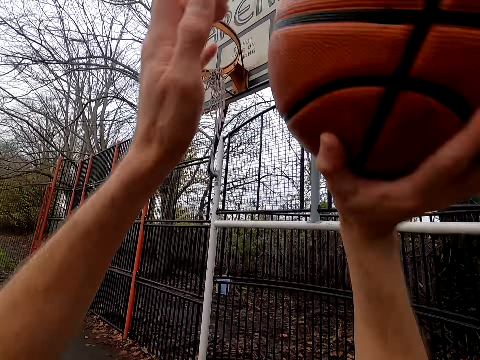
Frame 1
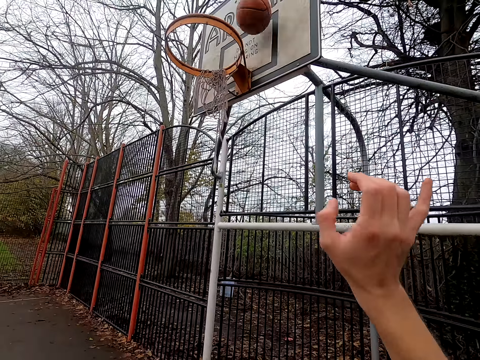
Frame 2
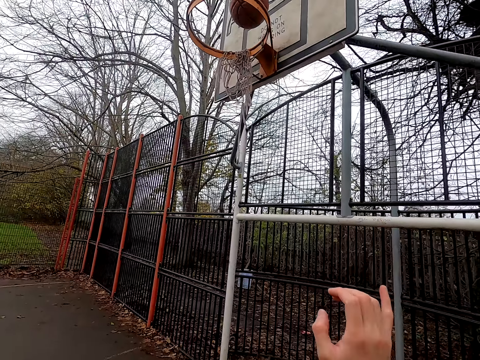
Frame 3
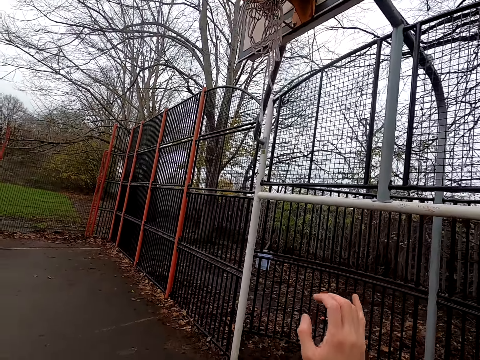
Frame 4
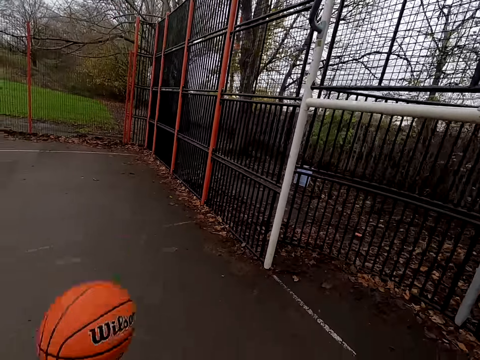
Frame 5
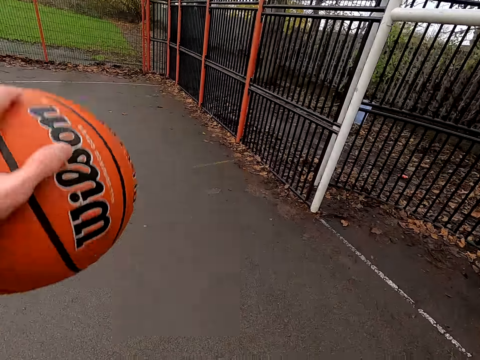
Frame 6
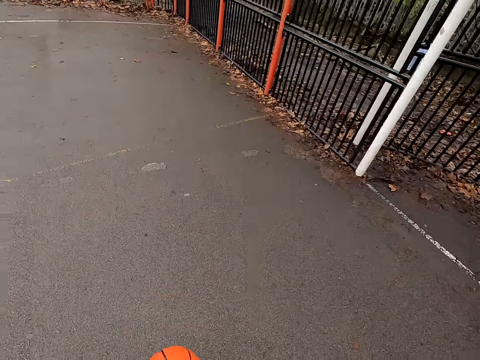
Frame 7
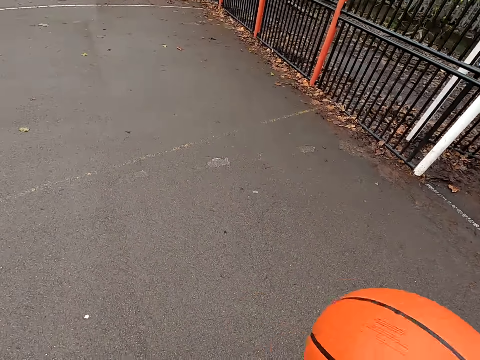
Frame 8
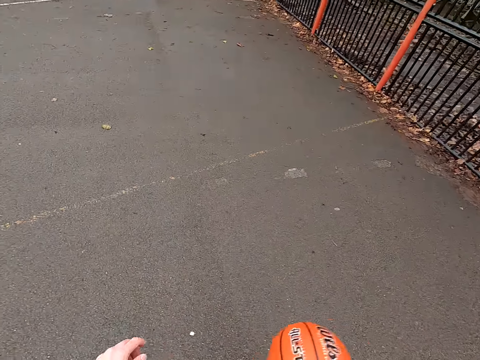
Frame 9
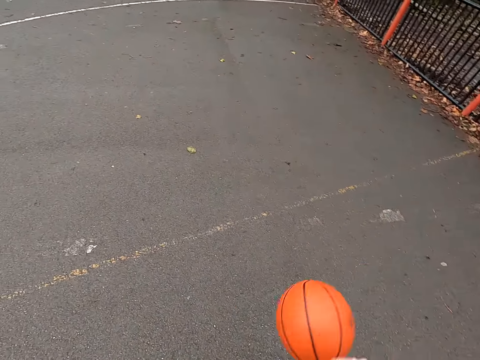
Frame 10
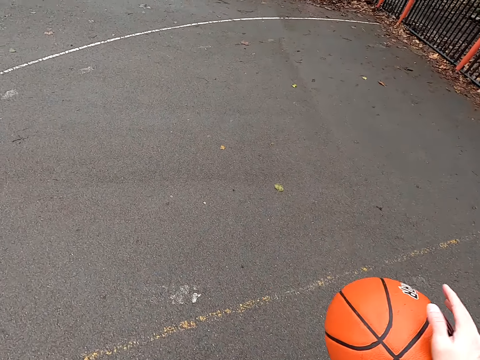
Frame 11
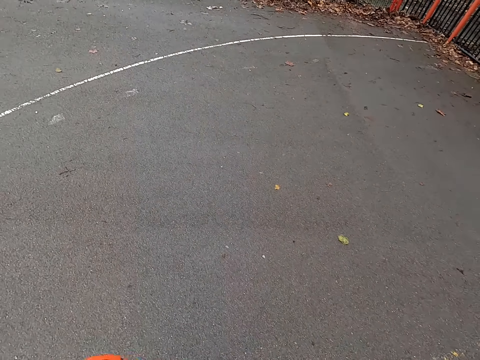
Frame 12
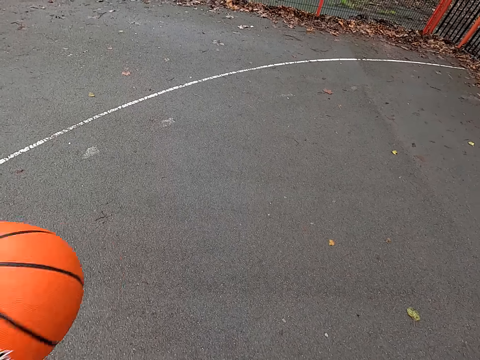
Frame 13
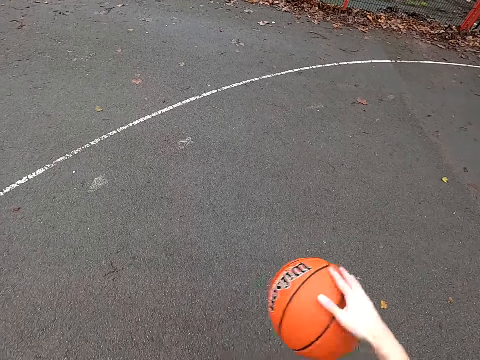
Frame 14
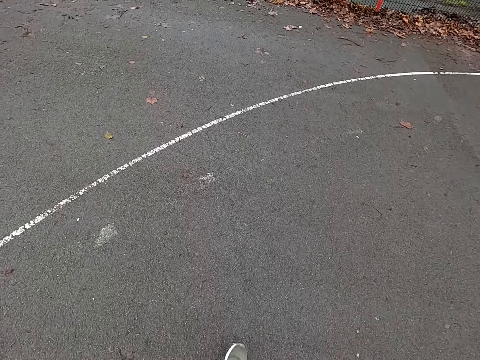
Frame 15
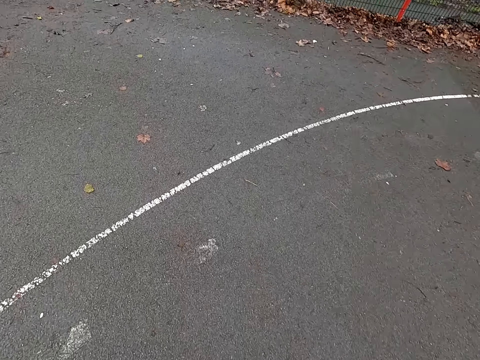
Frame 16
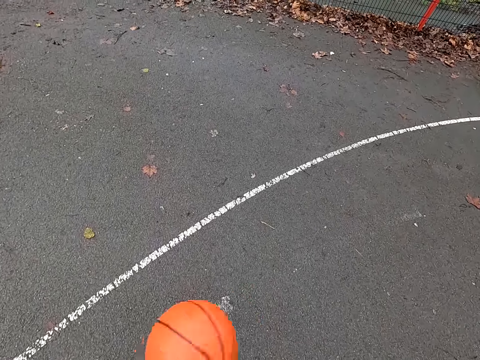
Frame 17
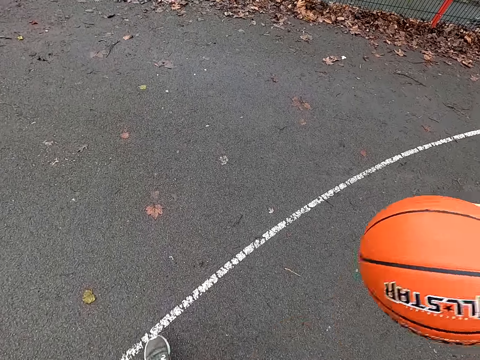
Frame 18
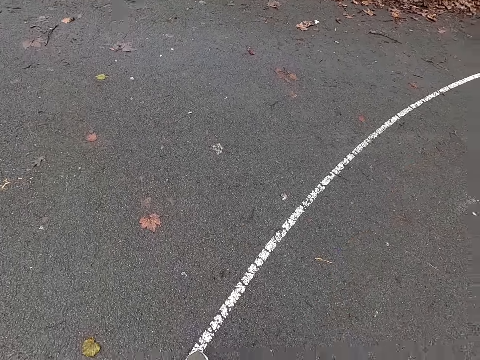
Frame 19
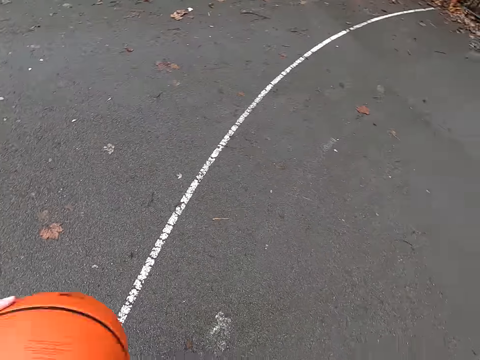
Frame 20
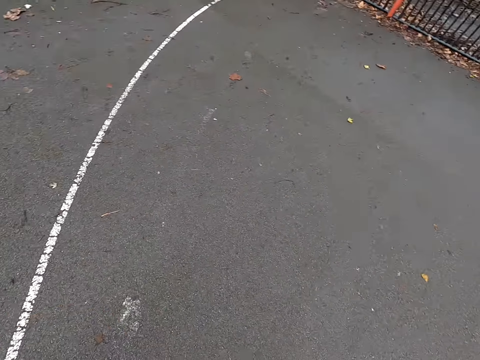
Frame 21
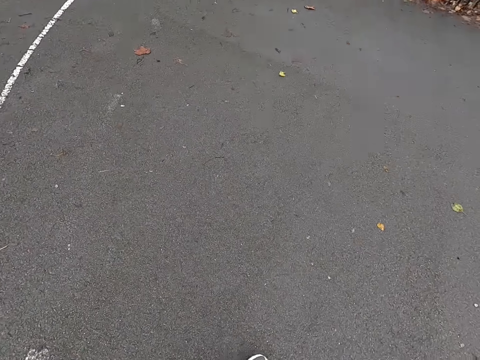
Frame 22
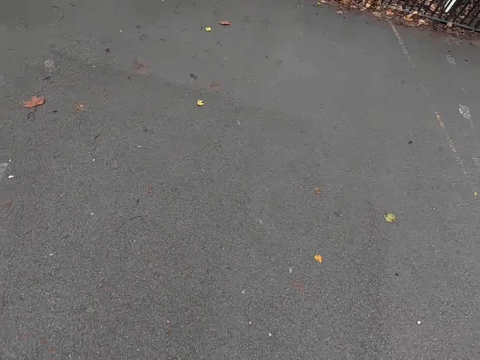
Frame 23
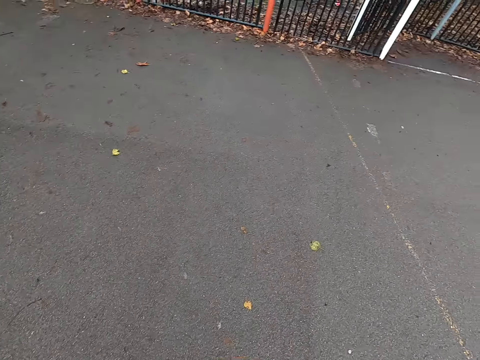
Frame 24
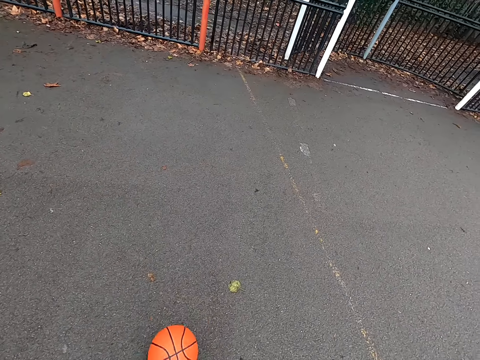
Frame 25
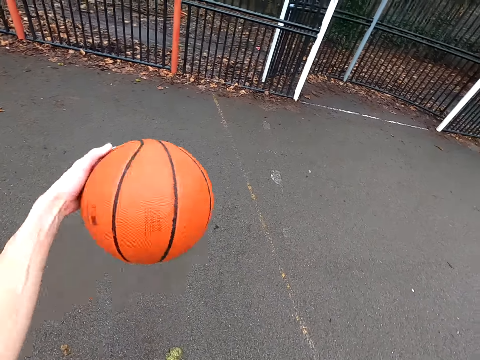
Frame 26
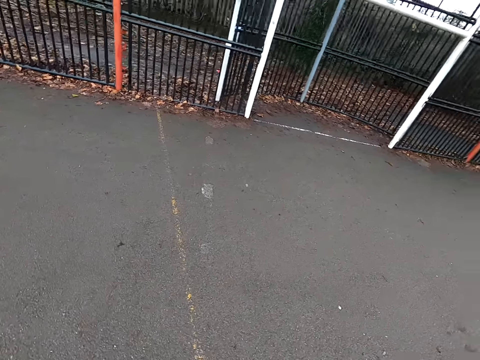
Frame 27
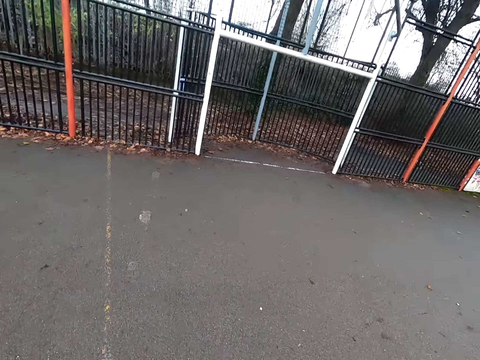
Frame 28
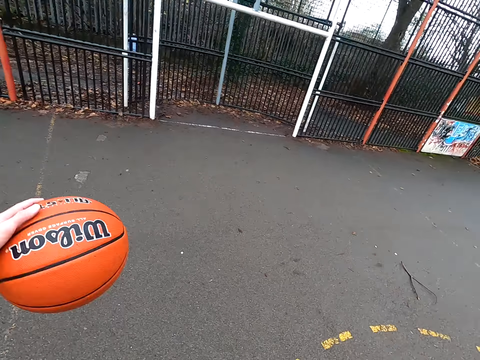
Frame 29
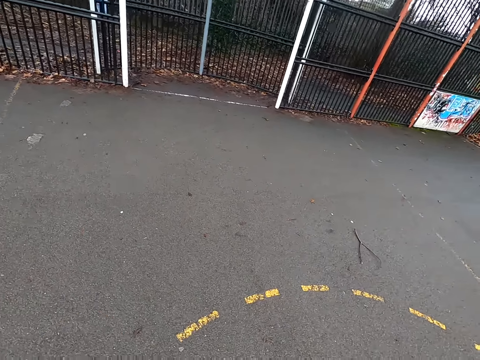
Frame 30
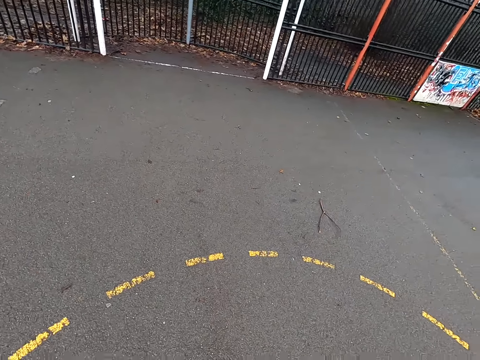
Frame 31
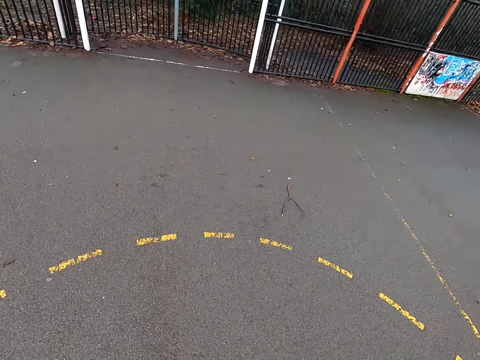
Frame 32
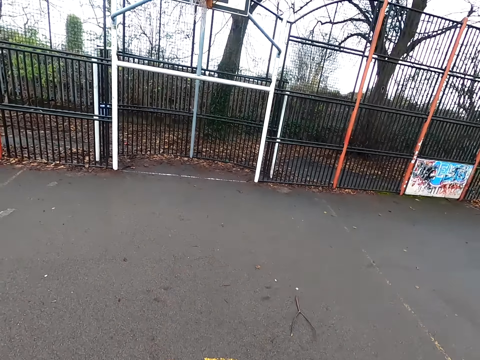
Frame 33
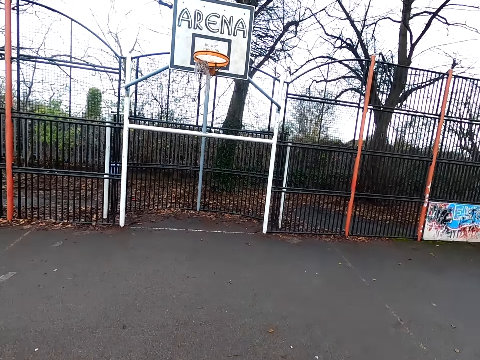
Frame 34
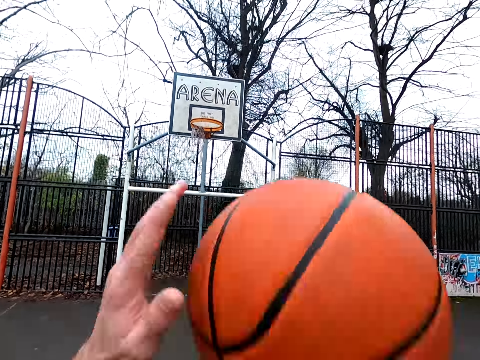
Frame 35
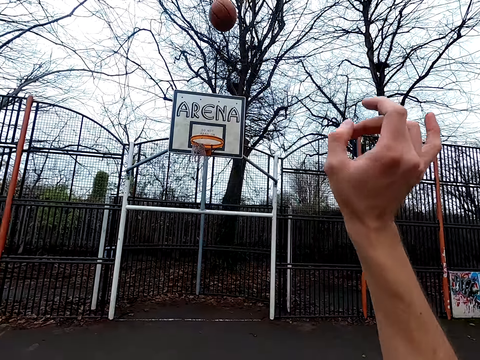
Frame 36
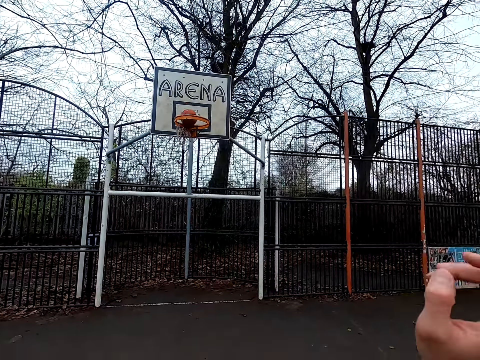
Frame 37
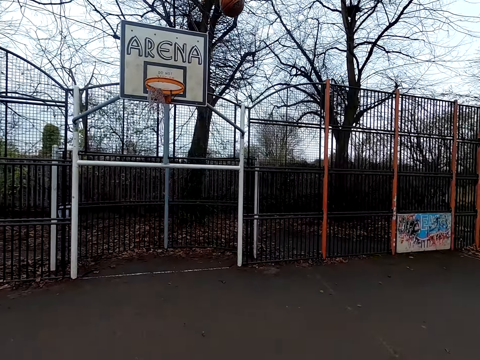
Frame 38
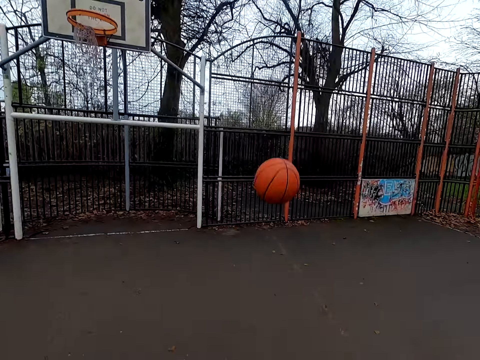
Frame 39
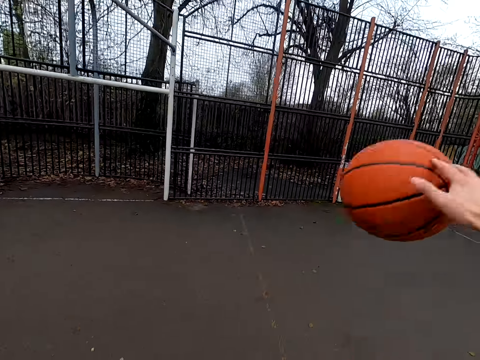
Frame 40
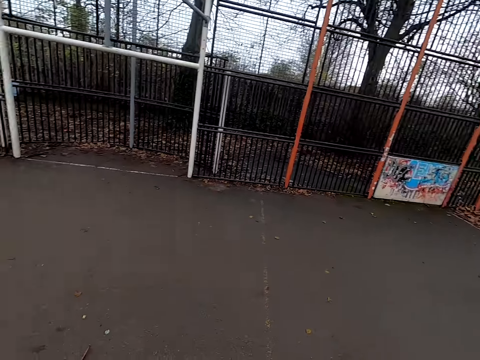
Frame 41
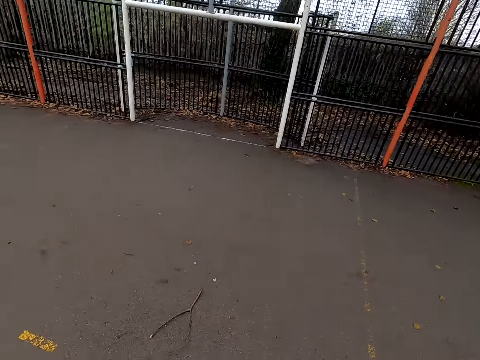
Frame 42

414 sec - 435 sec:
The camera wearer picks up the ball and shoots the ball. They take the ball and dribble the ball. They shoot the ball. They bounce the ball and take the ball.

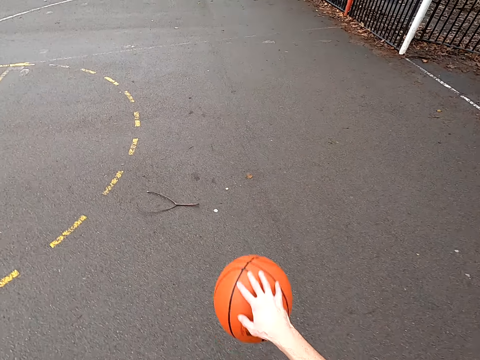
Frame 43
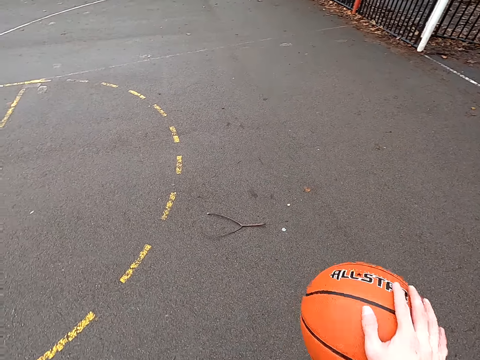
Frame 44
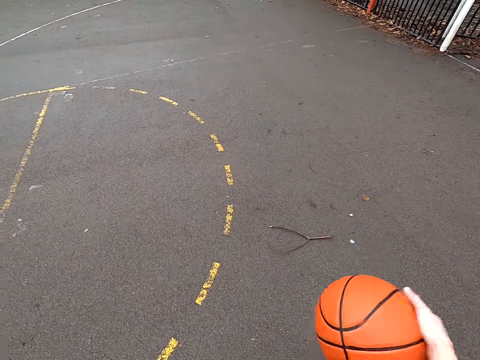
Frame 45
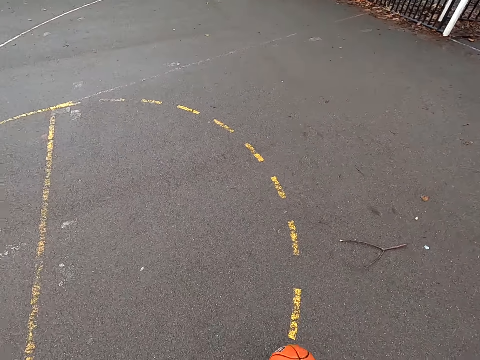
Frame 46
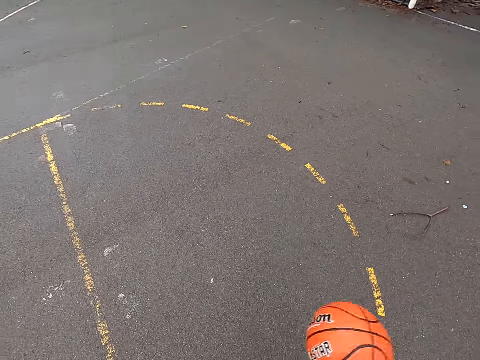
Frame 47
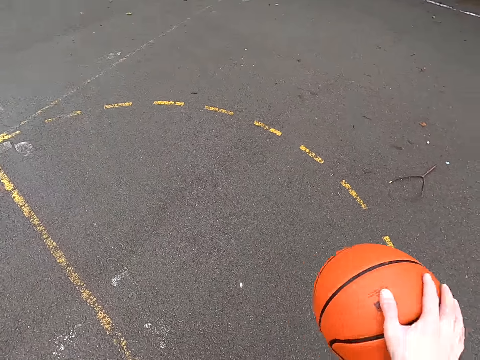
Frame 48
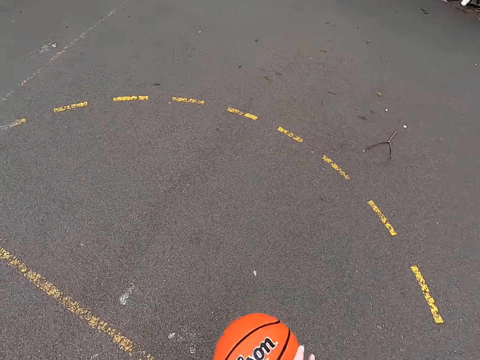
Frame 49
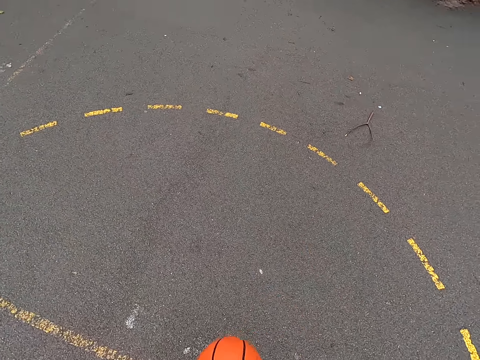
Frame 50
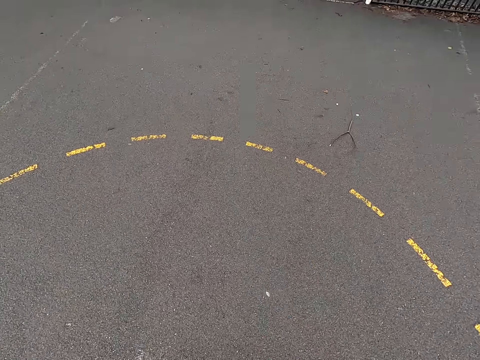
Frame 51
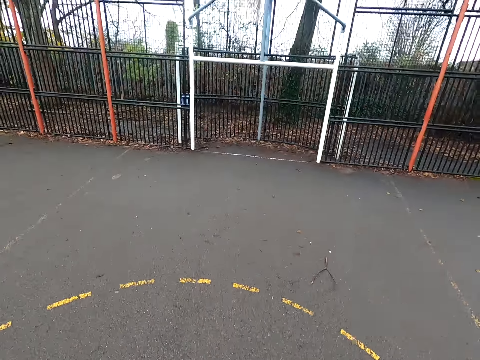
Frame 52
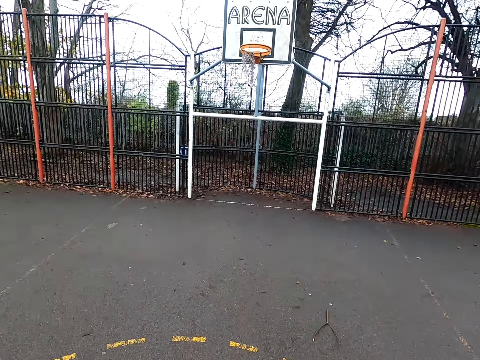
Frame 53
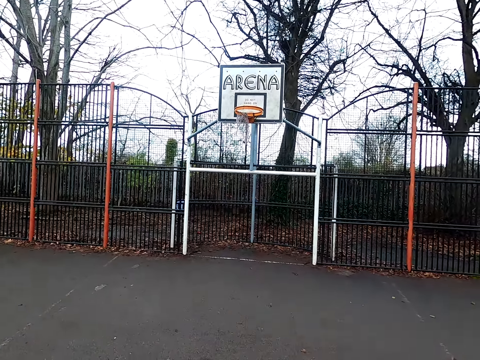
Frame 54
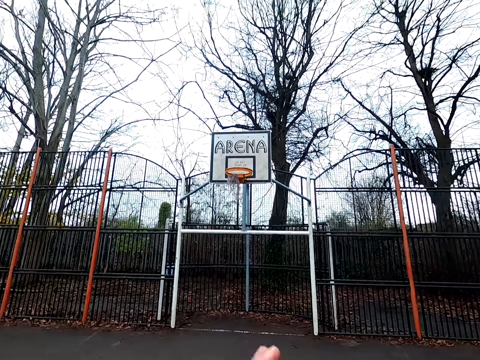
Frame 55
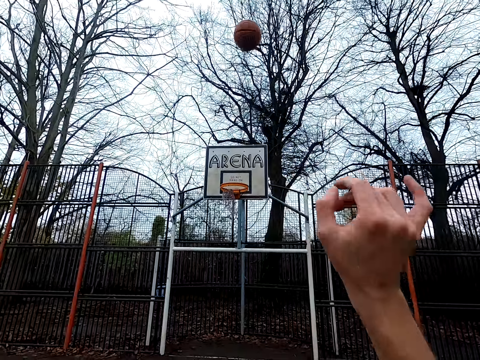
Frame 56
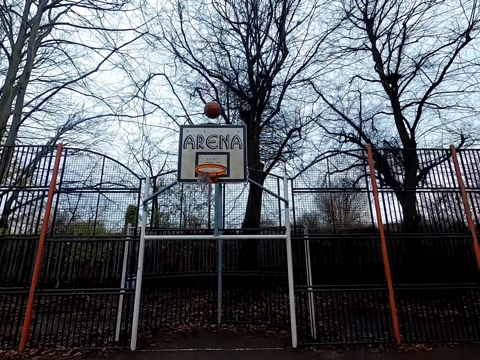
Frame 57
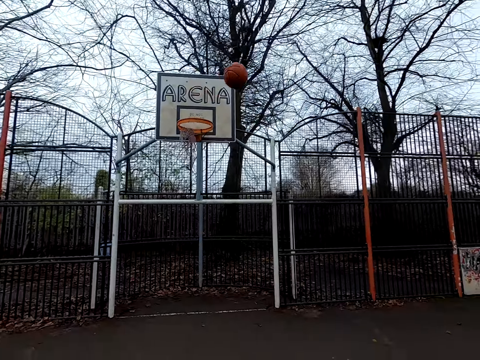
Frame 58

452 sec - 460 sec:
The camera wearer dribbles the ball. They shoot the ball.
